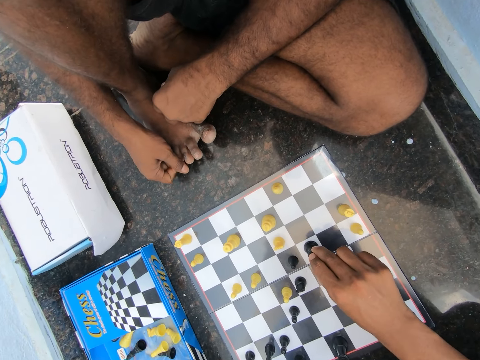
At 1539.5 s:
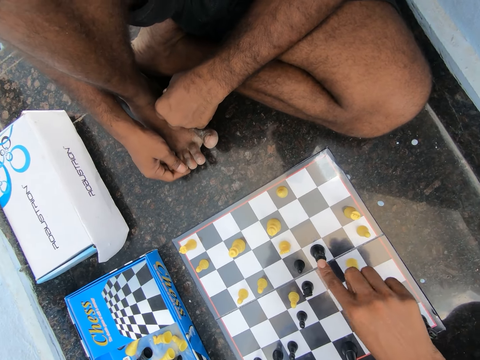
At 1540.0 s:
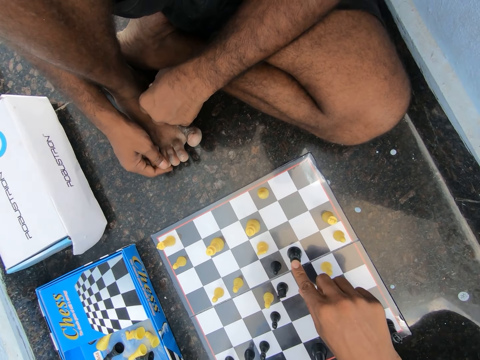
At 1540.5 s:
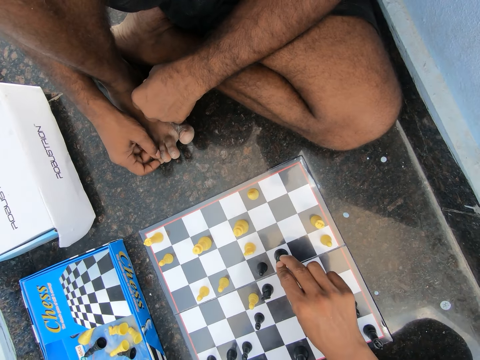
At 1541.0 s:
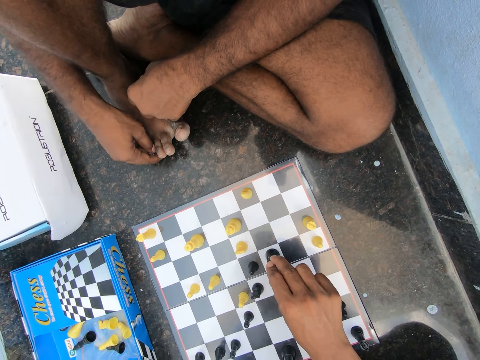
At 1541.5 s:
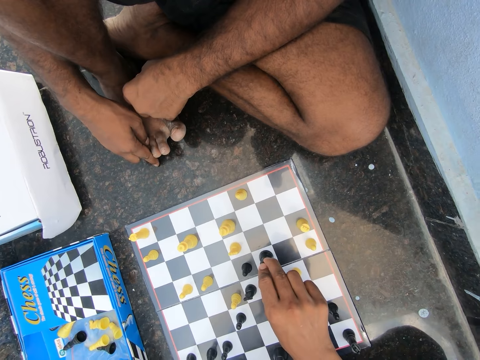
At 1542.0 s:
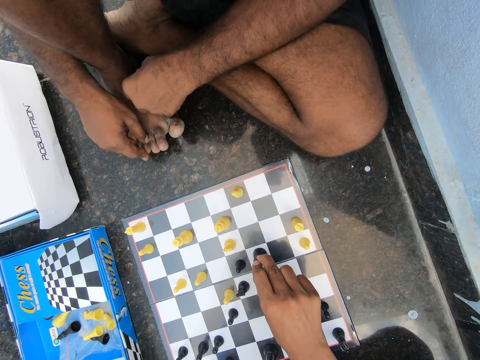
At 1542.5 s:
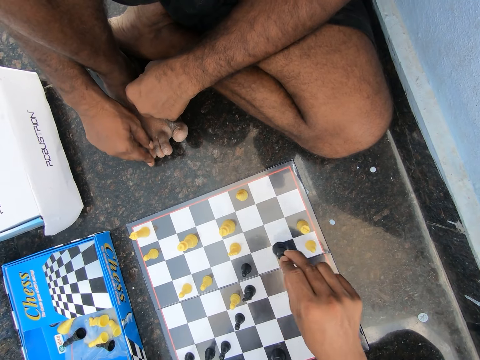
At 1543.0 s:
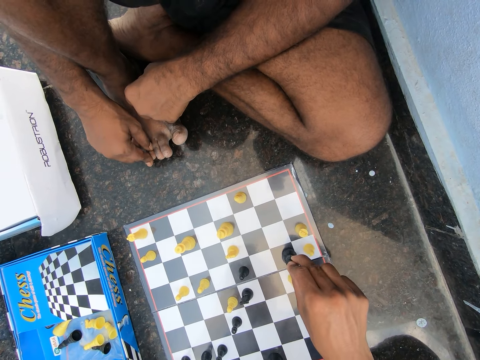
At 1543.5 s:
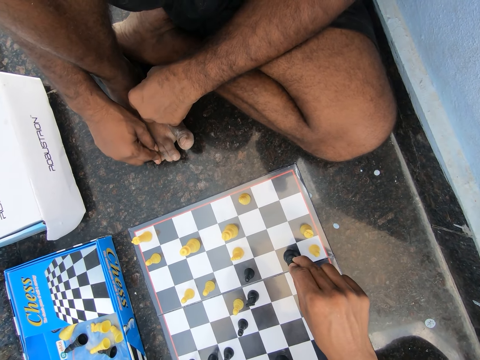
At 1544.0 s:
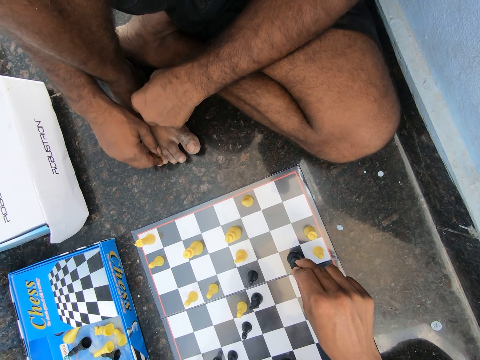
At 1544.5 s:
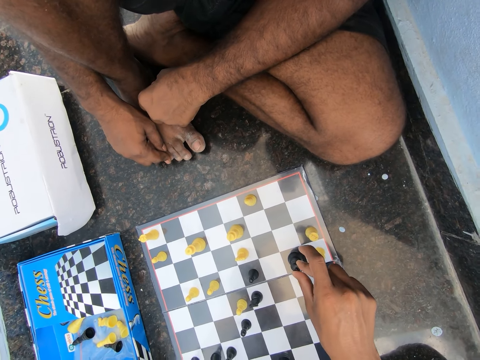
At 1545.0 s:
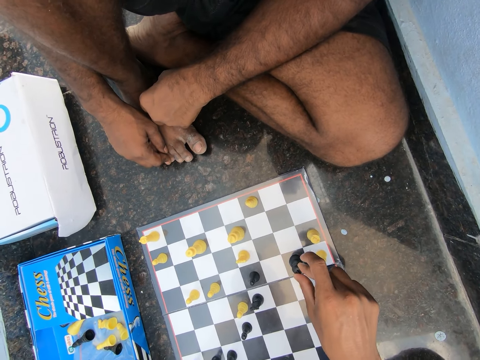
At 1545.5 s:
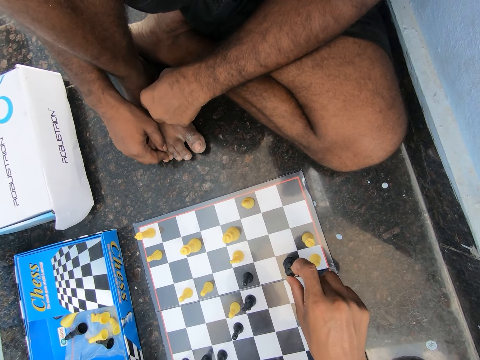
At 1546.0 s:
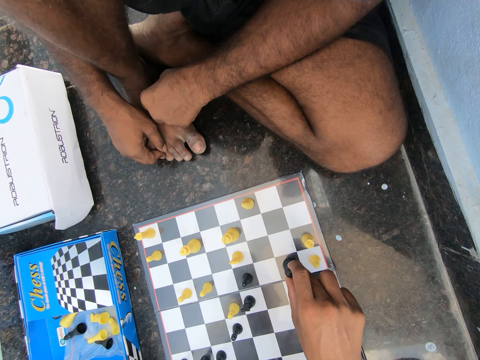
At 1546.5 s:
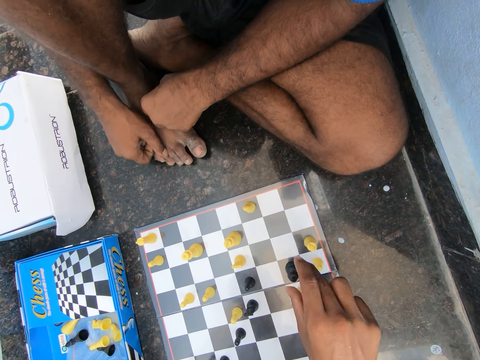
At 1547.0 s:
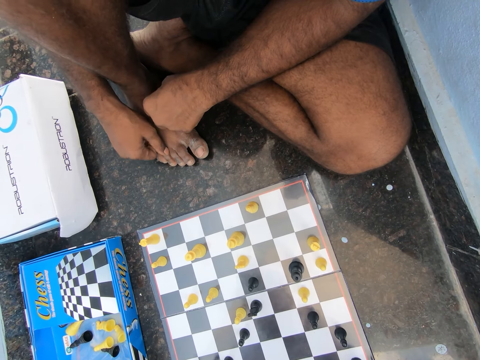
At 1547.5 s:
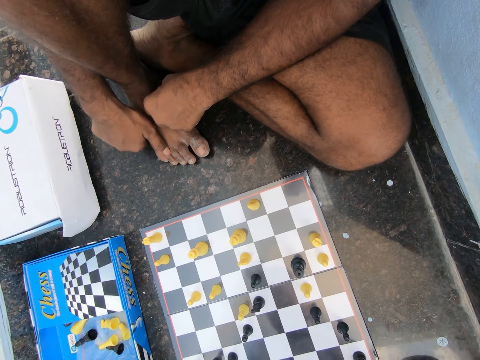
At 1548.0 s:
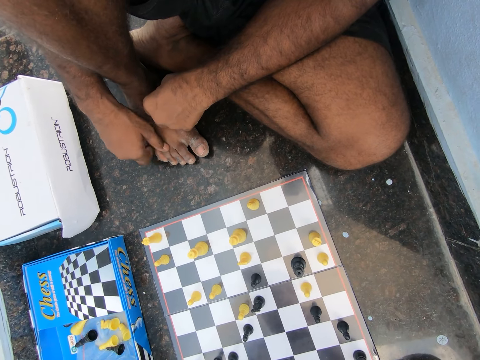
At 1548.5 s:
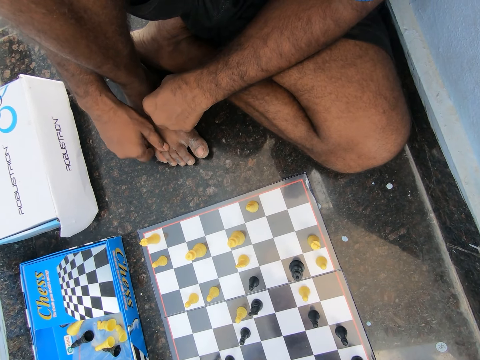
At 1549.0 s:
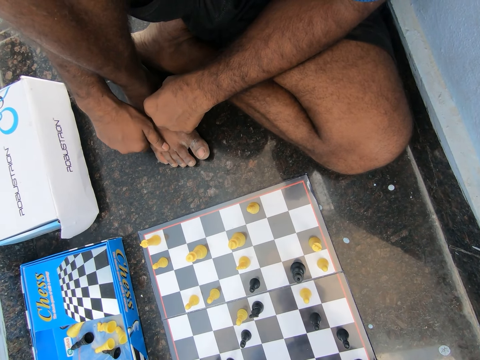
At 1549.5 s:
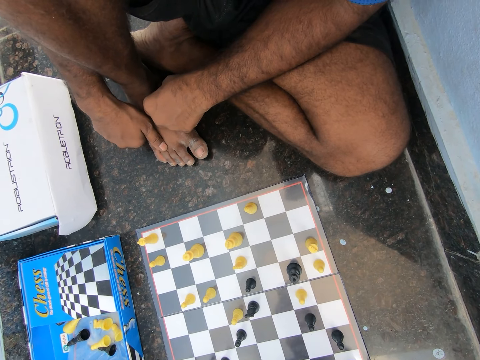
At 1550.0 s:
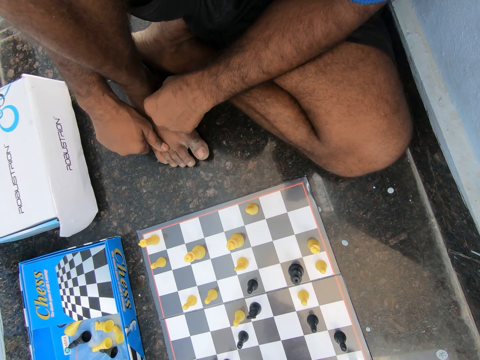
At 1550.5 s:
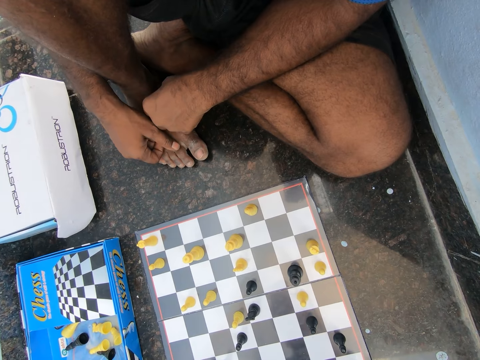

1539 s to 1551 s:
The camera wearer looks at the chessboard. He moves the chess pawn. He touches the chess pawn. He removes his hand from the chess pawn.

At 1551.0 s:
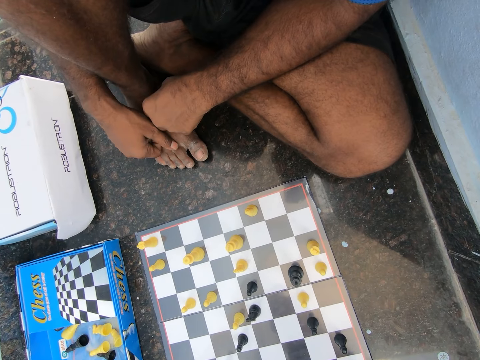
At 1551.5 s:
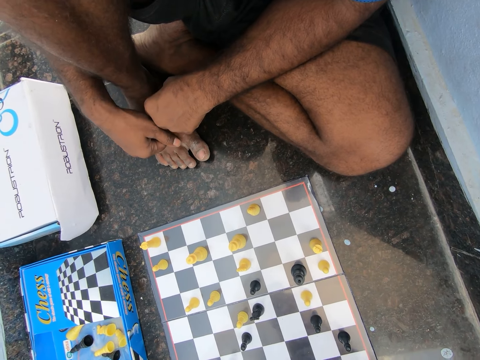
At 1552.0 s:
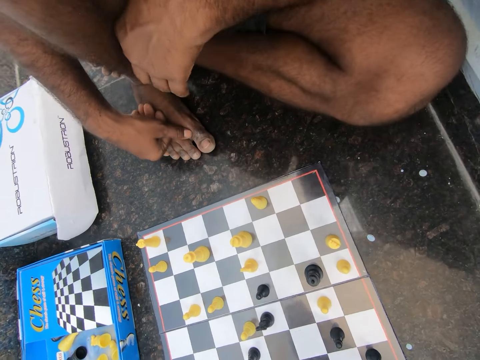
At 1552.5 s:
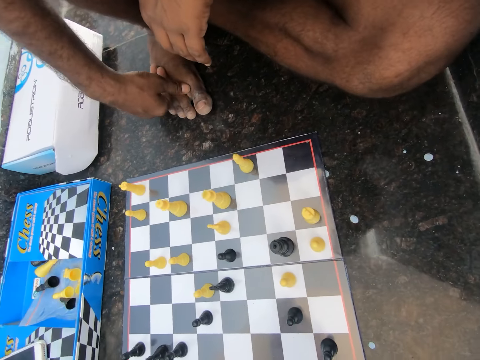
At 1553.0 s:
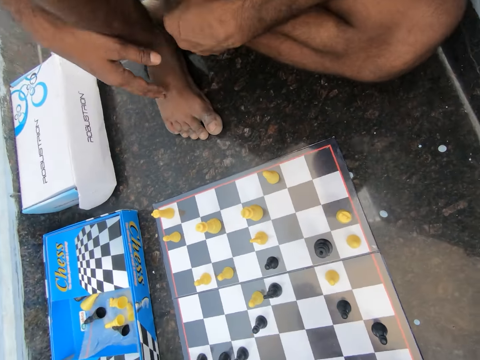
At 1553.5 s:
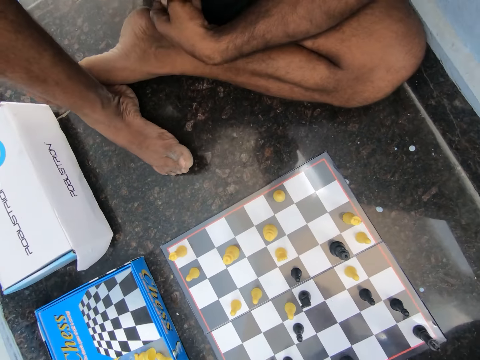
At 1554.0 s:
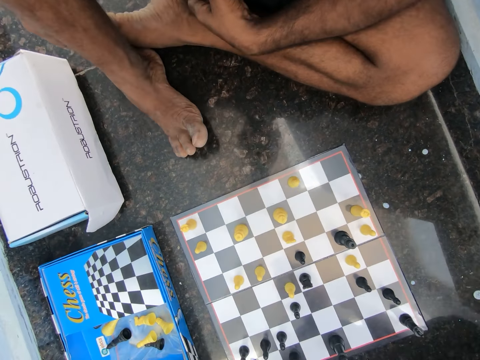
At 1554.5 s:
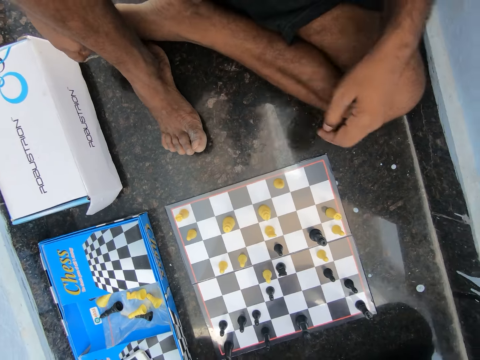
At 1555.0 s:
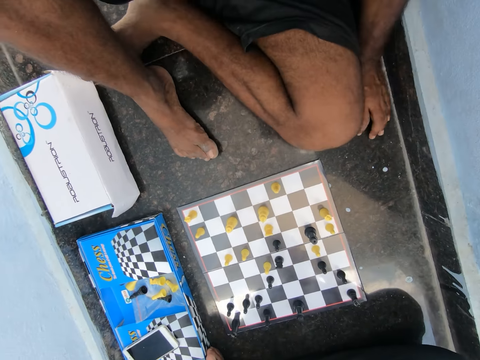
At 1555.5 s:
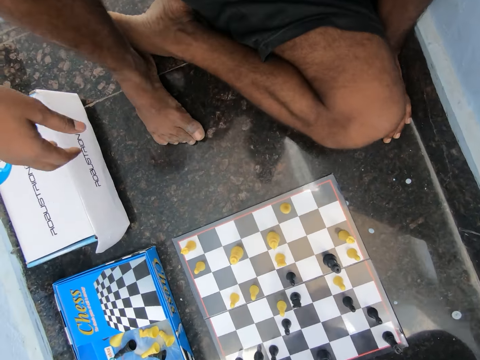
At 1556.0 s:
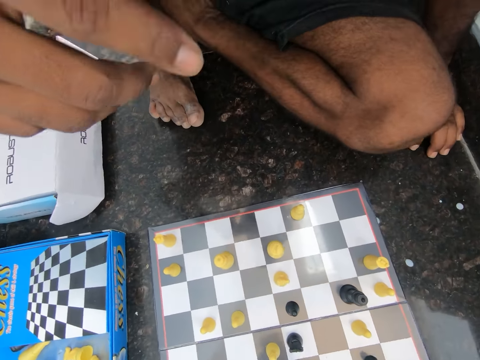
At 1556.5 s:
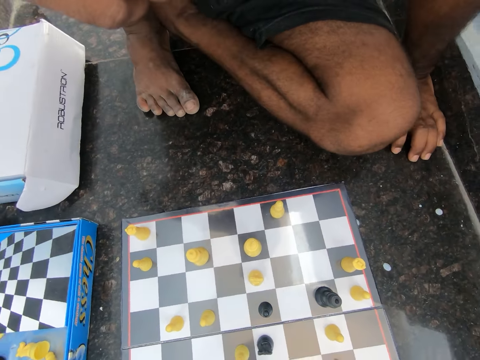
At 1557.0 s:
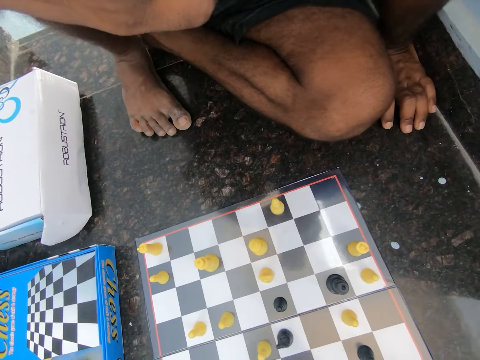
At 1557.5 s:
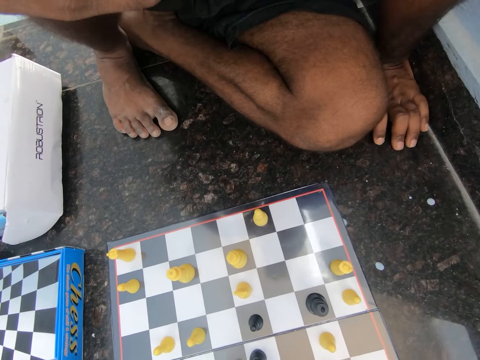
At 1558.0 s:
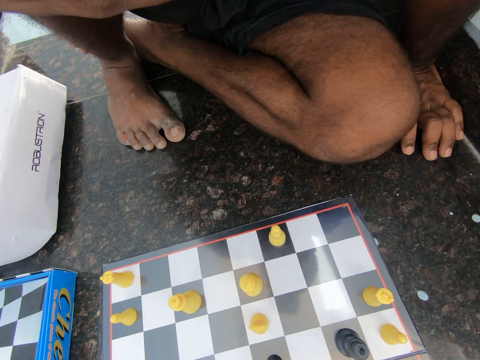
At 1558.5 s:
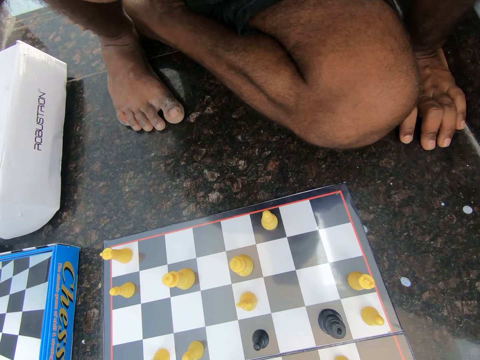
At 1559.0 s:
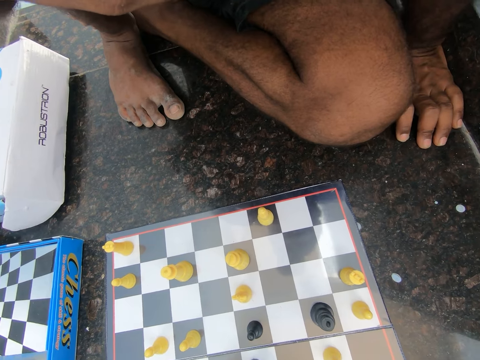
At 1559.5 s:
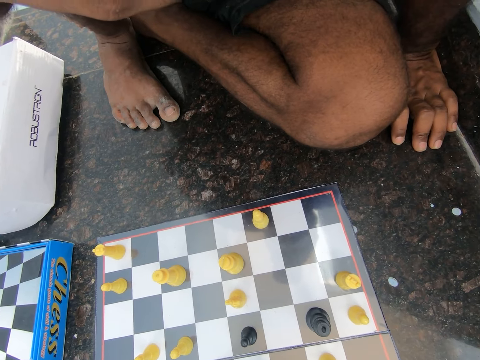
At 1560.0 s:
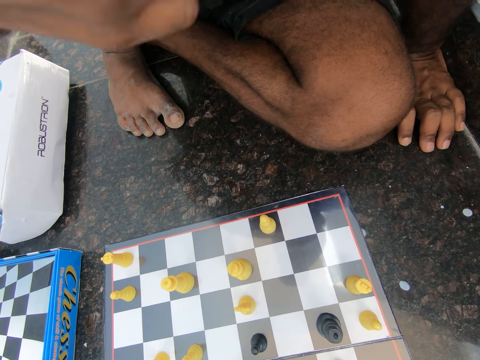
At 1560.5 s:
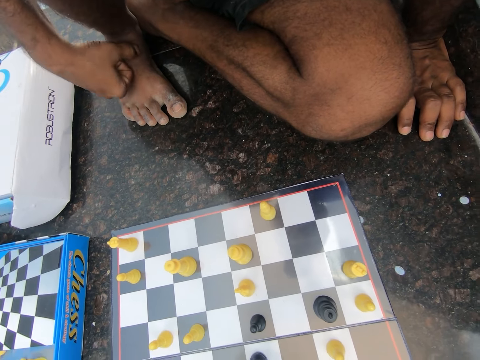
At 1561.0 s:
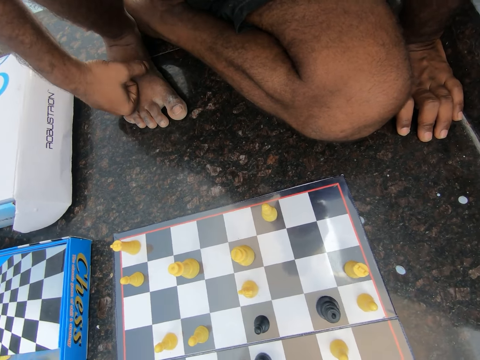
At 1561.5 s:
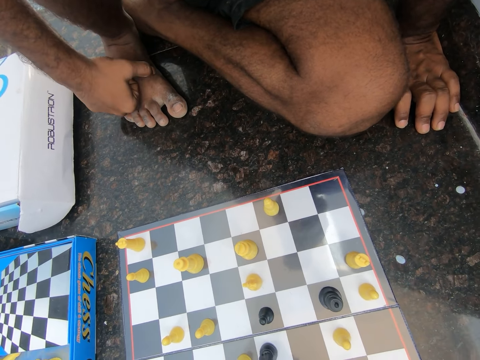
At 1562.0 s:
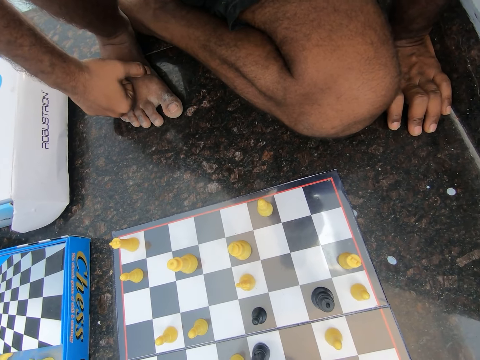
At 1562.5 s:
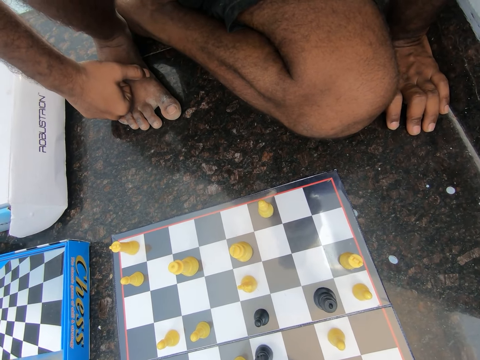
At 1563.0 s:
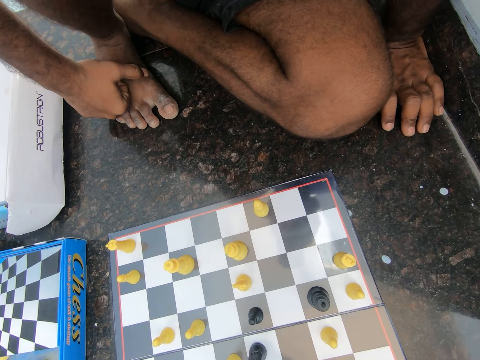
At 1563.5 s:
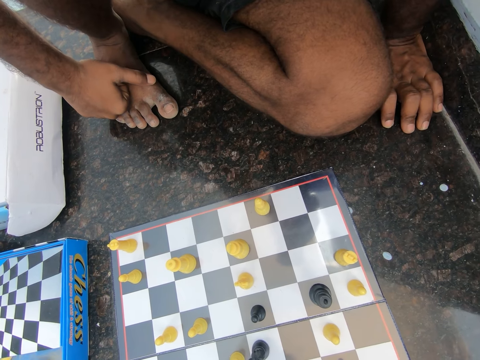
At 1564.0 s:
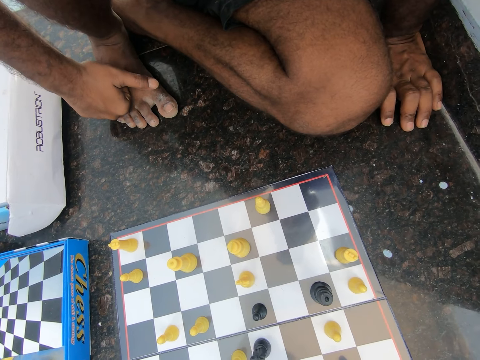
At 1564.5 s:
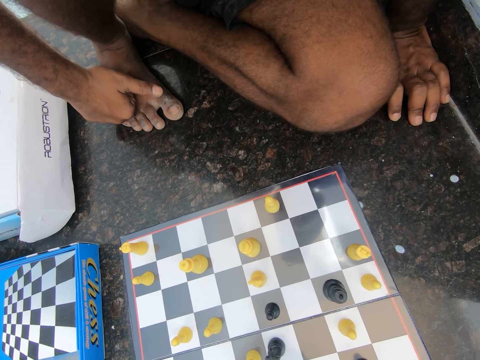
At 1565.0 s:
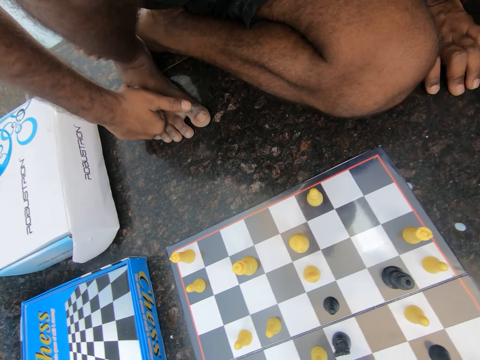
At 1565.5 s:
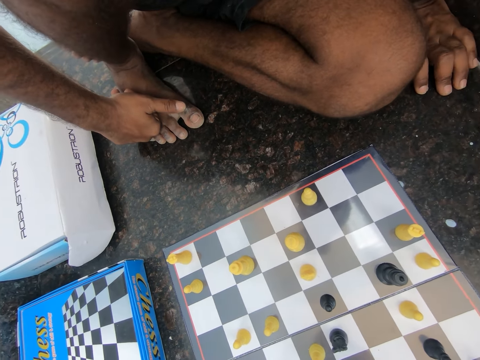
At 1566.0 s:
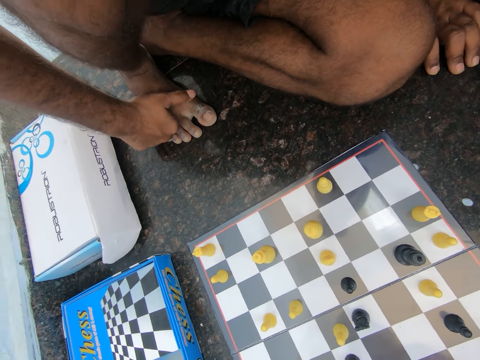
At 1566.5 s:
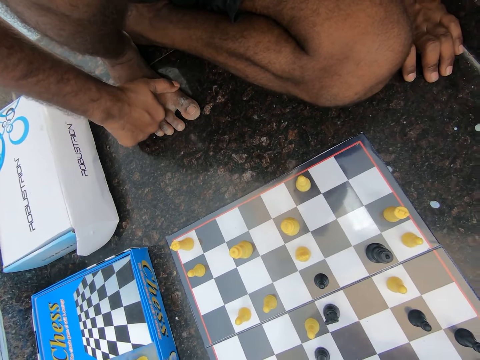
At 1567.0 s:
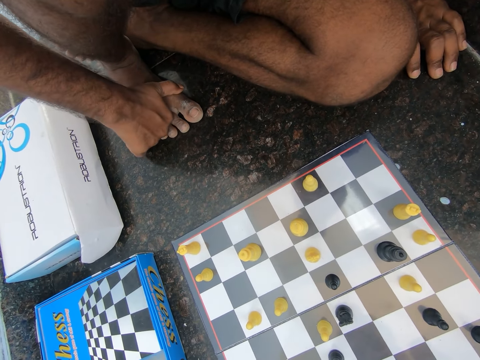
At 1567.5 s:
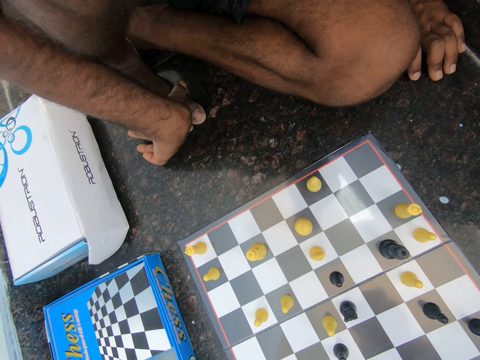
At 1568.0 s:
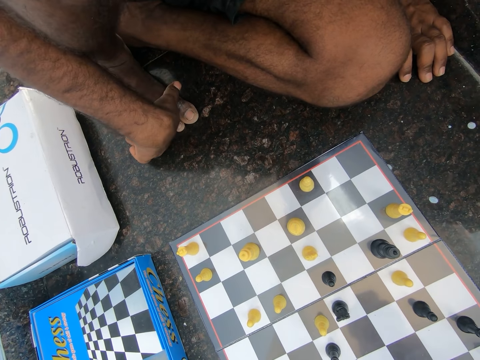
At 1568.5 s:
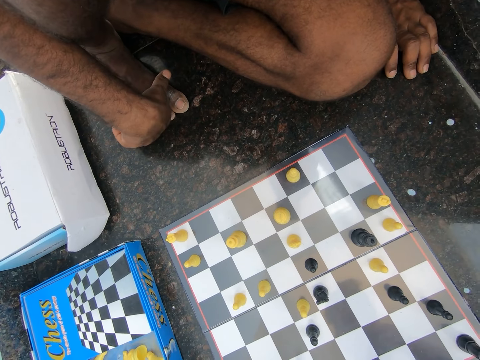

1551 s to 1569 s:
The camera wearer looks at the chessboard. They discuss with the man in the room. The man moves his leg. The man moves his hand. The man adjusts his body on the floor in the room. The man looks at the chessboard. The man places his right hand on his right foot.
